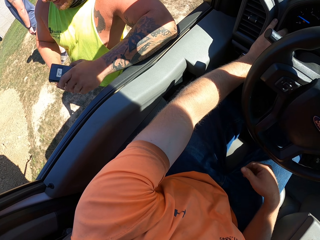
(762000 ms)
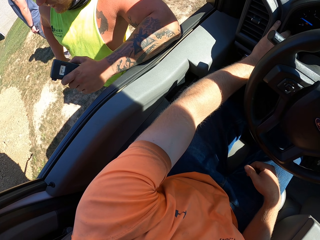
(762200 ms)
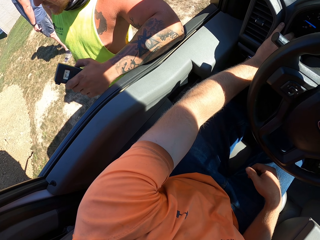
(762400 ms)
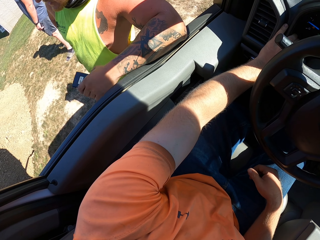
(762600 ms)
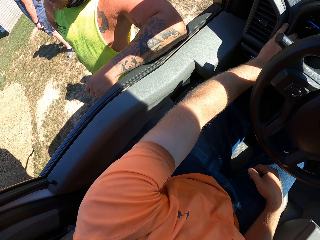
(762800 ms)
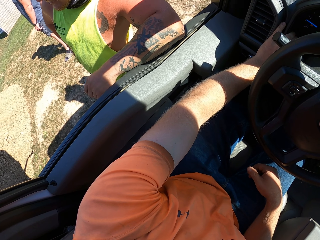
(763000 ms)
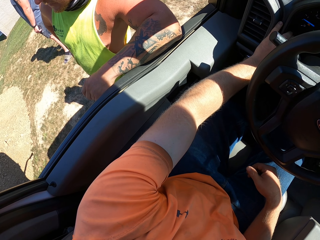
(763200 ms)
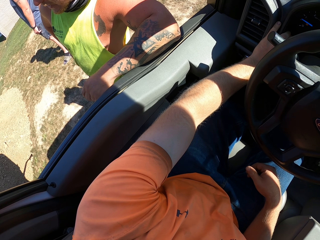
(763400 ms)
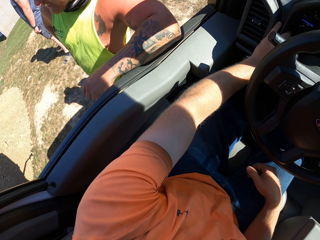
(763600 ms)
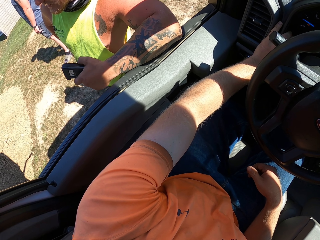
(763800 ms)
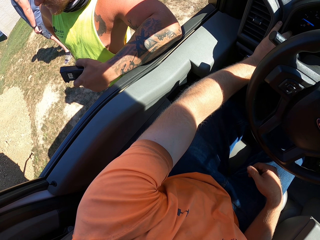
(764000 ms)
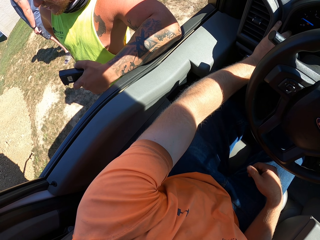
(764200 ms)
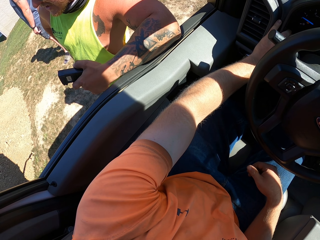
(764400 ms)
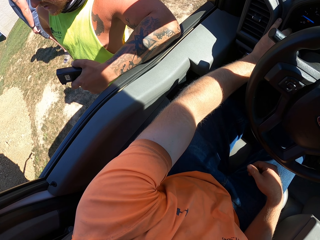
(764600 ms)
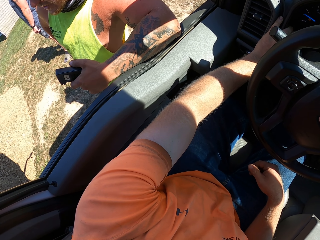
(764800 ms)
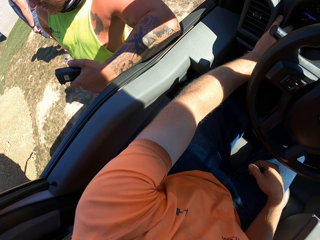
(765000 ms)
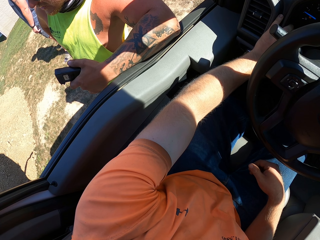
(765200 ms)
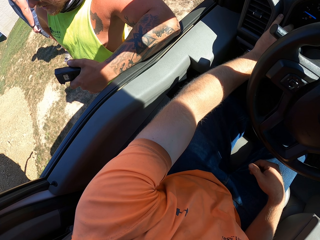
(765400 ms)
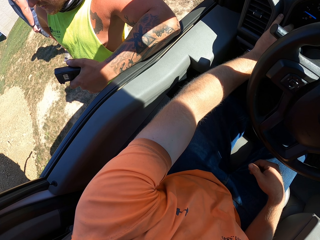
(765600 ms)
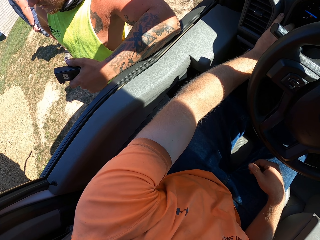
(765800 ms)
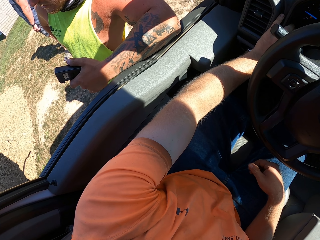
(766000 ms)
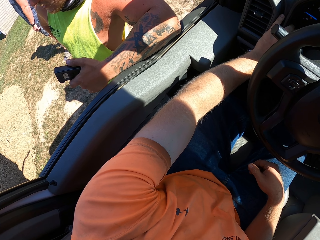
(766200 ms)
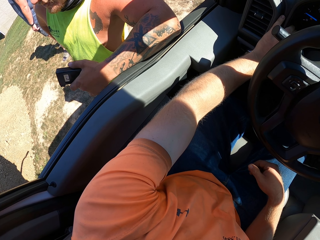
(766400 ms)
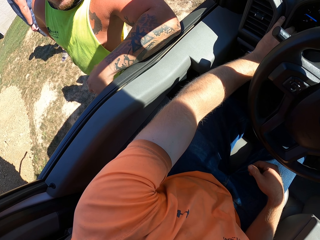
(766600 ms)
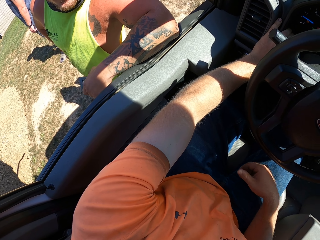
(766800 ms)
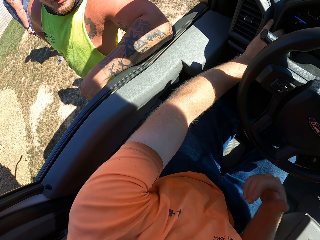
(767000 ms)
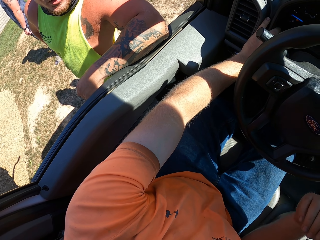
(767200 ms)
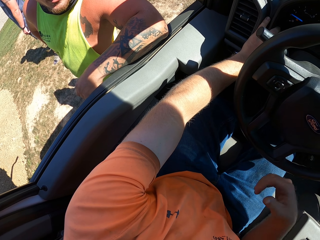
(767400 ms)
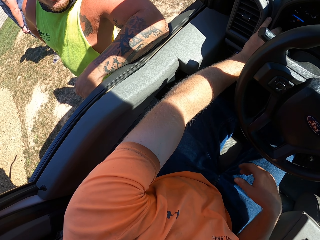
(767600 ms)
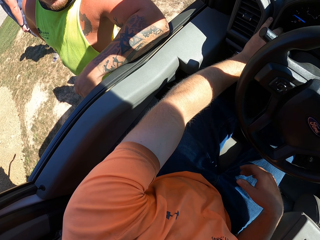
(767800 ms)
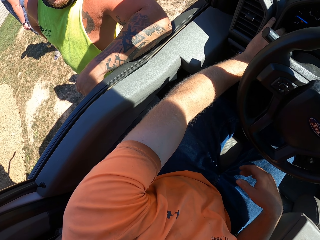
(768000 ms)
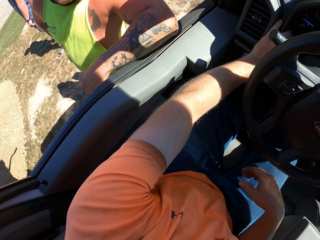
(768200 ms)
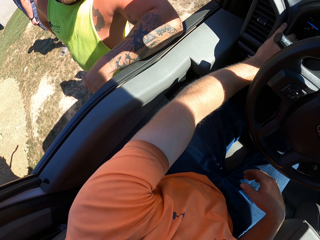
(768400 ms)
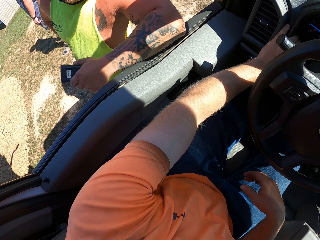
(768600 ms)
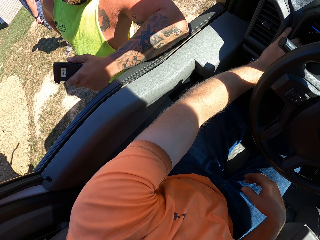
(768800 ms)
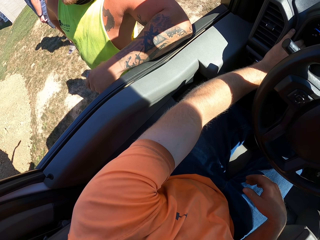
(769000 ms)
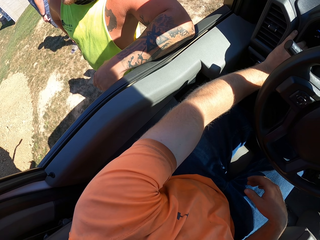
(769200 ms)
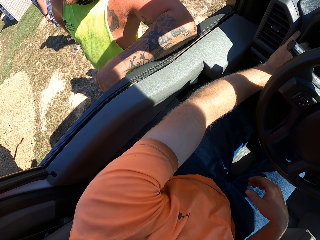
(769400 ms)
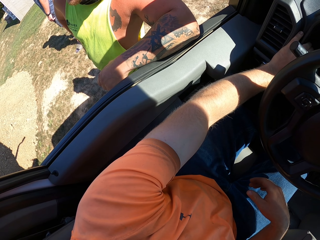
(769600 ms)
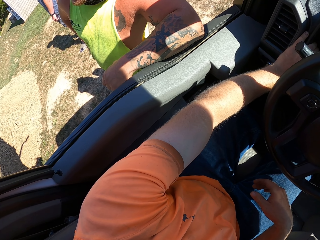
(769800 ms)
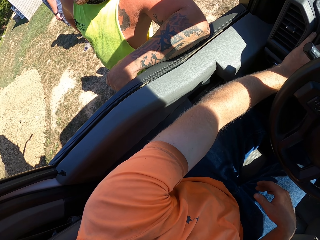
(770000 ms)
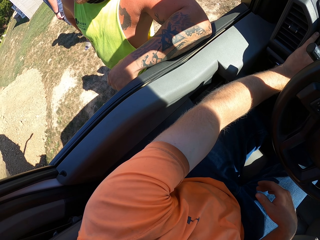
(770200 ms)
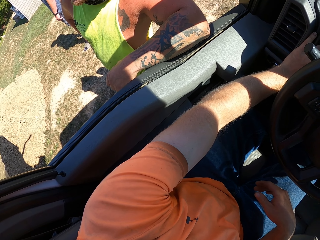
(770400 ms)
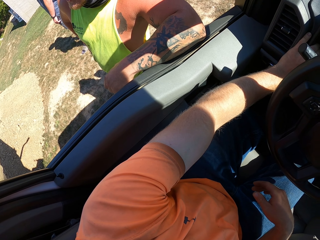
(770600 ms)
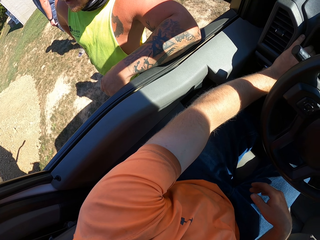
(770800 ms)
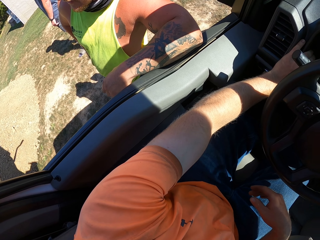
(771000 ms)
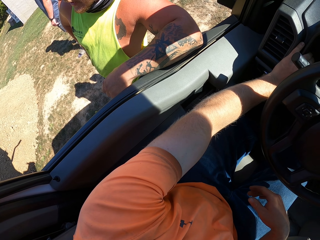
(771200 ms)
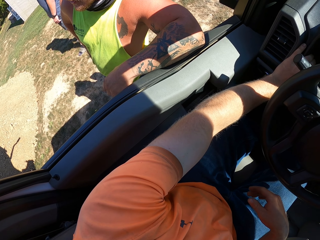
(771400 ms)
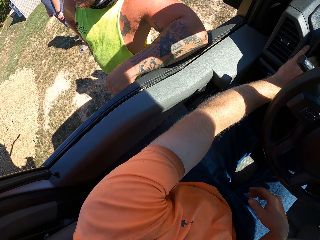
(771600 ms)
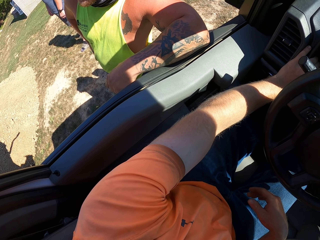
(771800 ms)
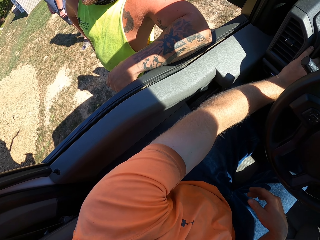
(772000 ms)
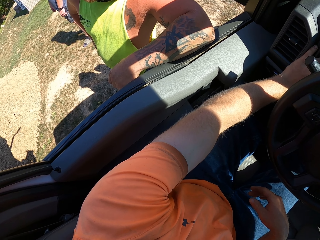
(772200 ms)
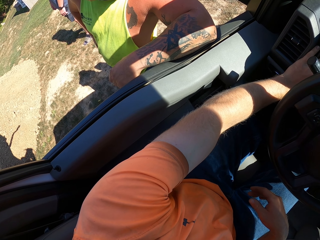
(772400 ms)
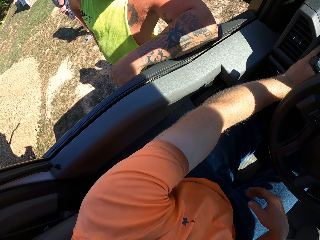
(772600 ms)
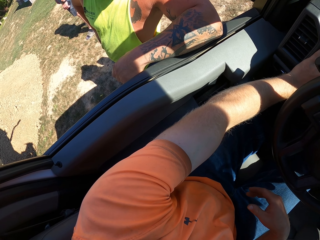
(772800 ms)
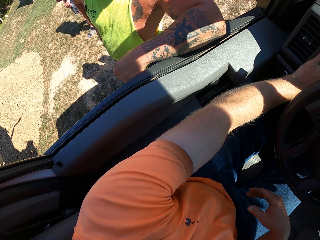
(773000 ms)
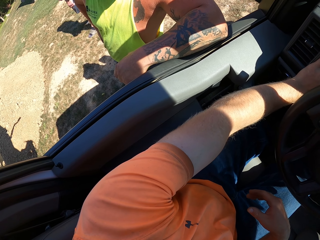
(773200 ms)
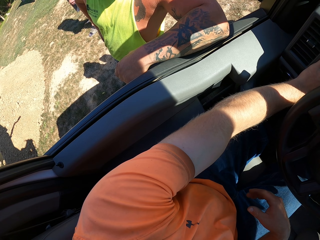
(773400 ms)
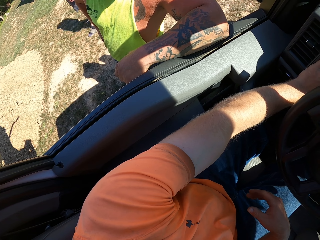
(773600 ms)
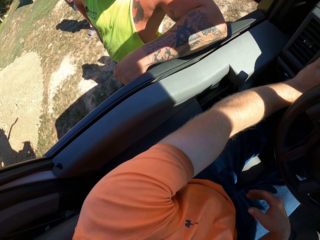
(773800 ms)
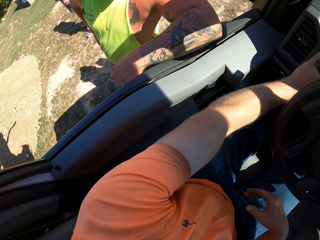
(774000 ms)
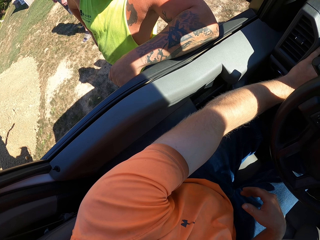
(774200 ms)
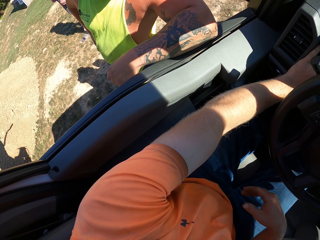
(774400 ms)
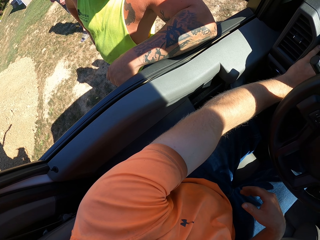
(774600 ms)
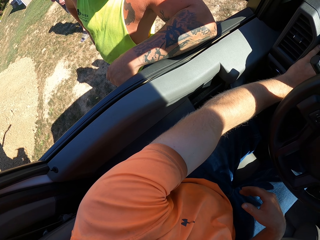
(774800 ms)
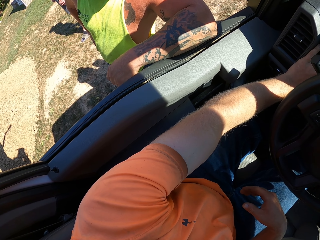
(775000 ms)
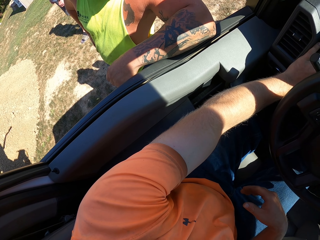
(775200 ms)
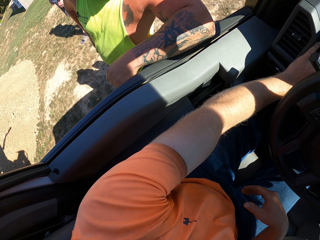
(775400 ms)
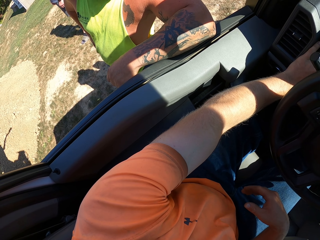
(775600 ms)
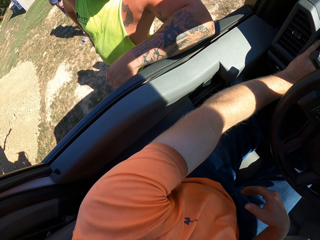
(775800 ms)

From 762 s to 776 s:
A man holds something. The camera wearer converses with the man. She moves her hands. The man converses with the camera wearer.

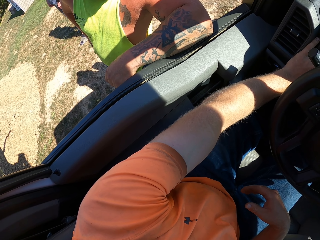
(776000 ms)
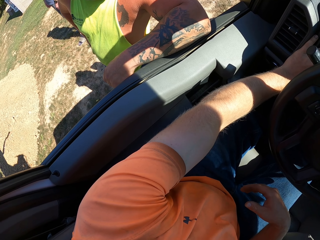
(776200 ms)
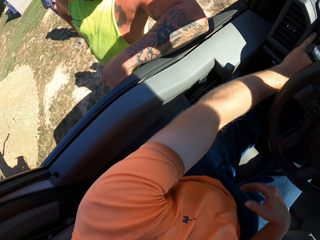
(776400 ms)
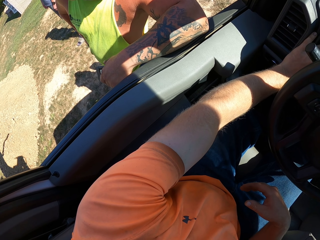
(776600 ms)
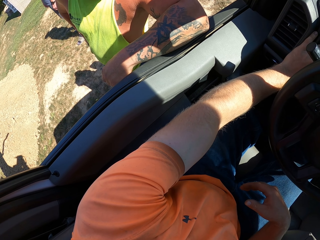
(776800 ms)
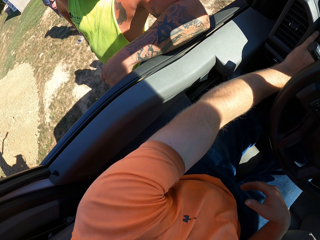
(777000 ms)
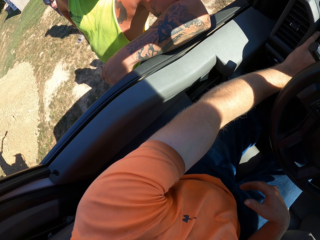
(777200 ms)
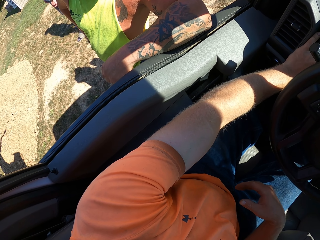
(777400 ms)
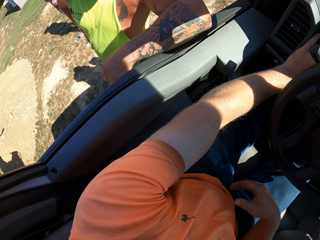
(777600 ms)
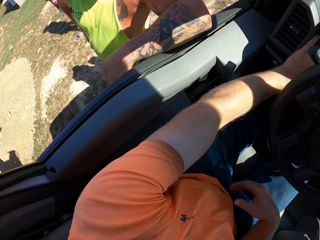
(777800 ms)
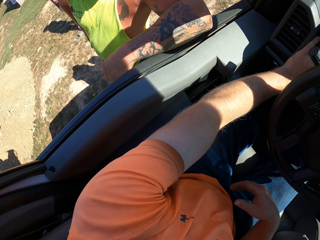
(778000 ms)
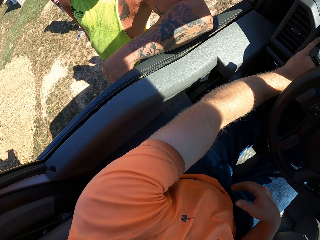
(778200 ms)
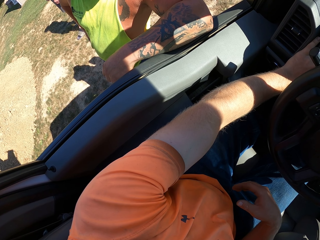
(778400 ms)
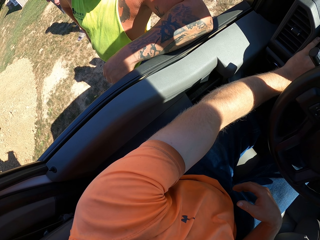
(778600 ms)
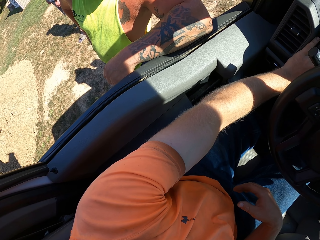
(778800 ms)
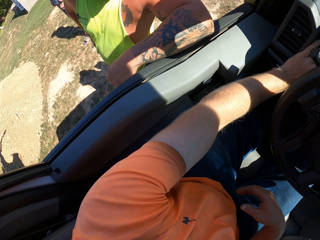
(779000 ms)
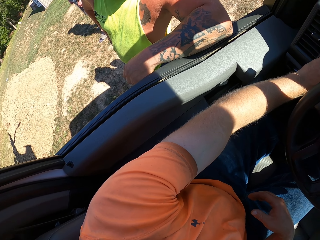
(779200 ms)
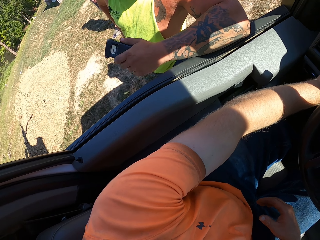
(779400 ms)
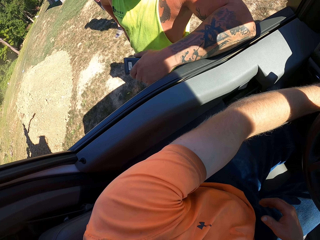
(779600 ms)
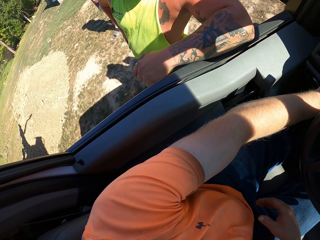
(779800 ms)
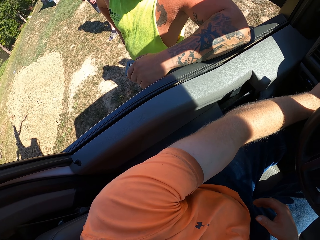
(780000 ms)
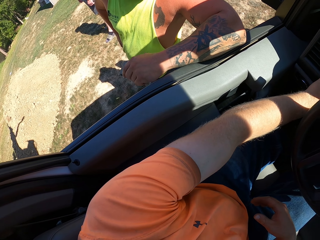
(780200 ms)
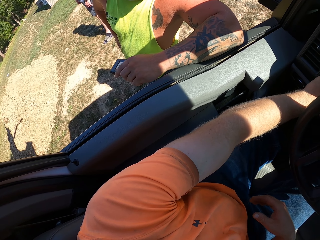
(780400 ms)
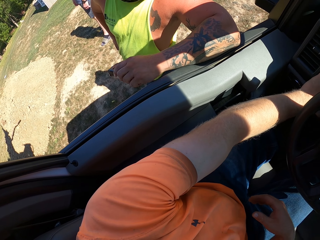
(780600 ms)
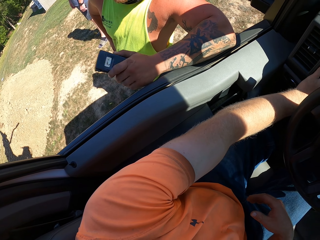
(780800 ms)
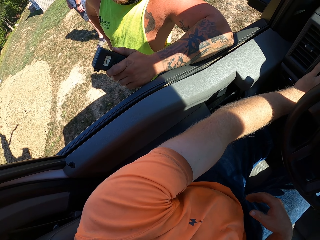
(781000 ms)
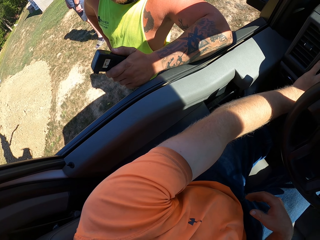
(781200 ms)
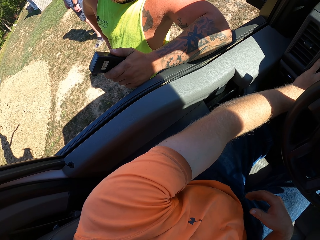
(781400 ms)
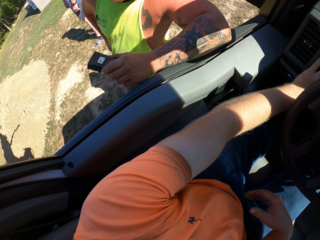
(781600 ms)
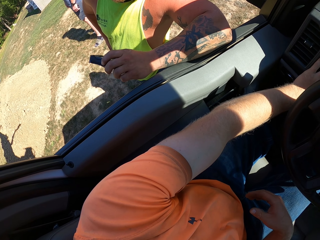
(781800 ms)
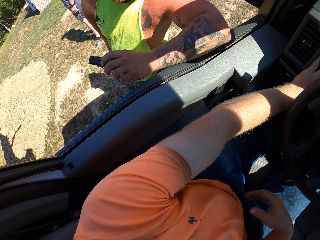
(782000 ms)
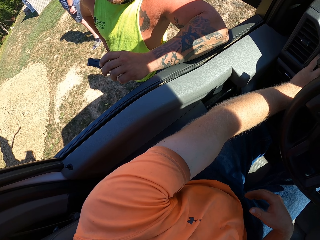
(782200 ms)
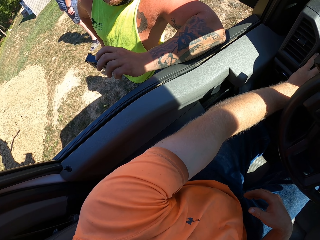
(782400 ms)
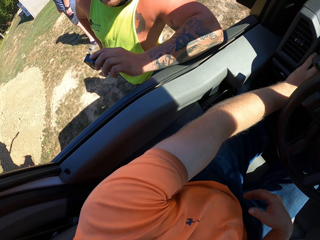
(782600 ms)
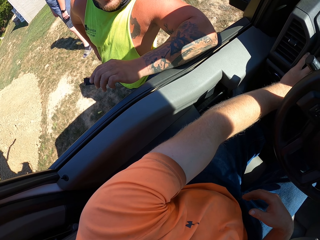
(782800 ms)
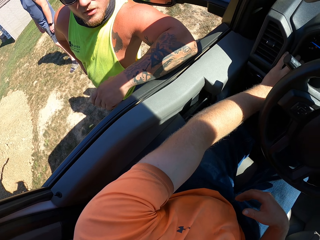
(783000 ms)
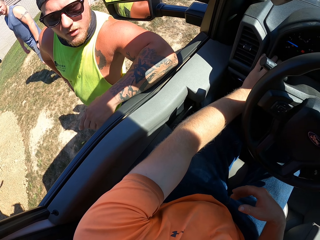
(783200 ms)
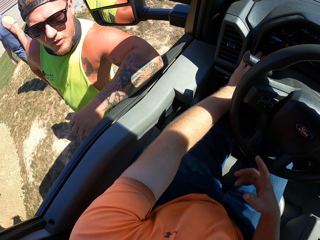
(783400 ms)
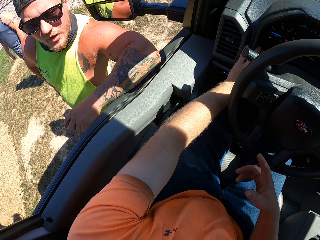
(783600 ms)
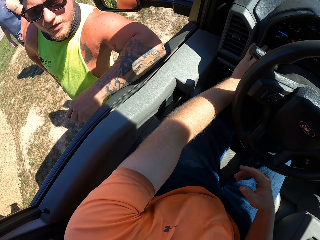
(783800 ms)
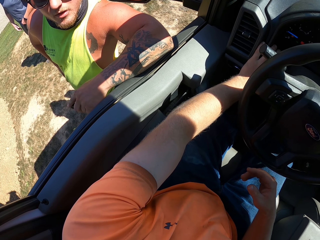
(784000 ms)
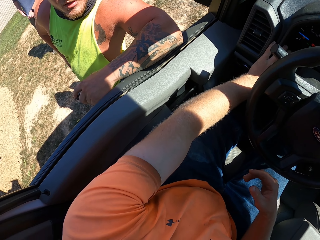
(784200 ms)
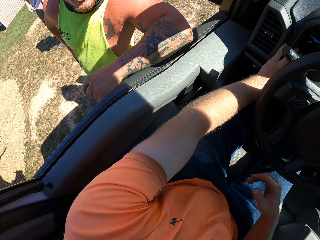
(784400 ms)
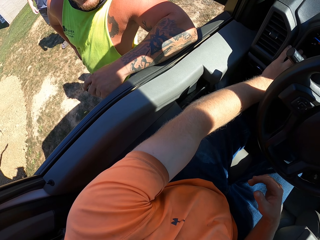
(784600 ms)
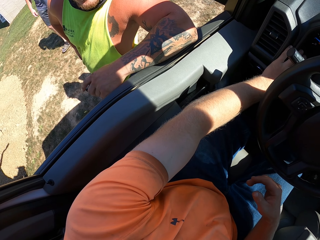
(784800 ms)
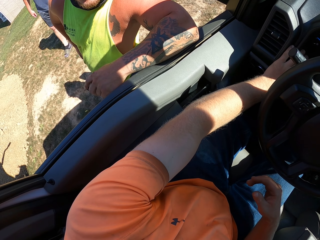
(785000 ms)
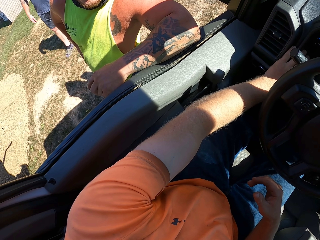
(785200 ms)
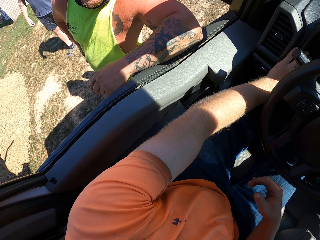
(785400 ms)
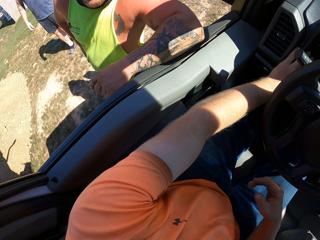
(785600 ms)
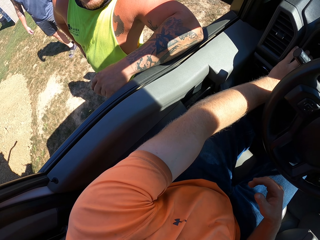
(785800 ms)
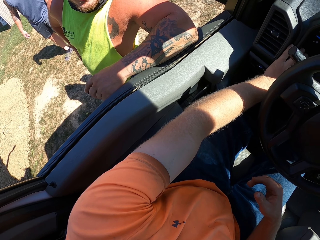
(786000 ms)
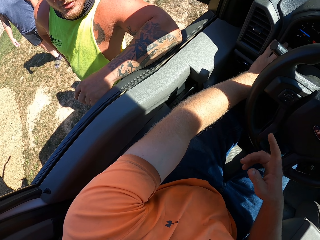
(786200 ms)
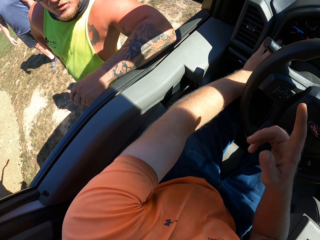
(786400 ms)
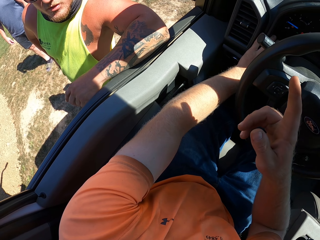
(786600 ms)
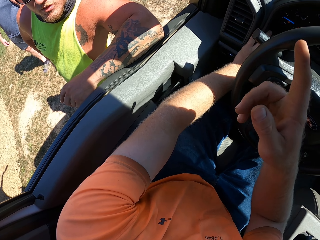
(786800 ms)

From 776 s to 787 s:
A man holds something. The man converses with the camera wearer.
